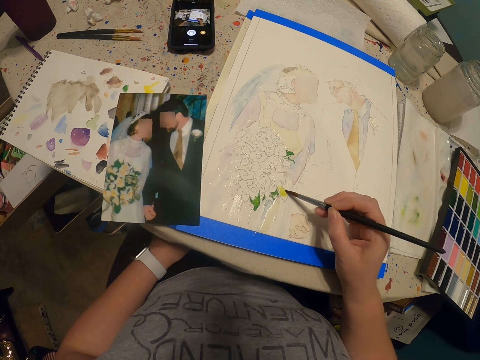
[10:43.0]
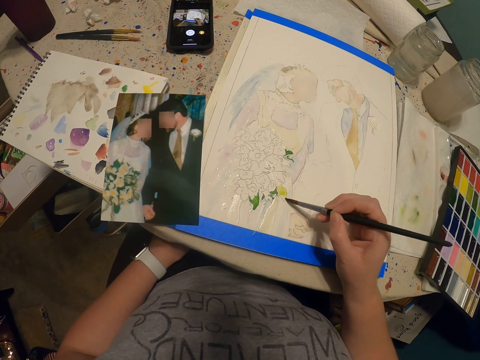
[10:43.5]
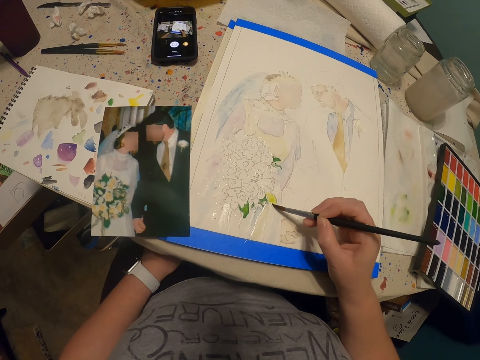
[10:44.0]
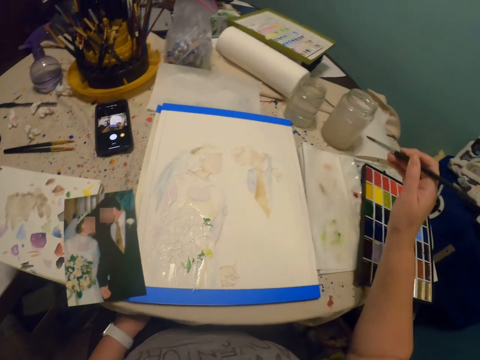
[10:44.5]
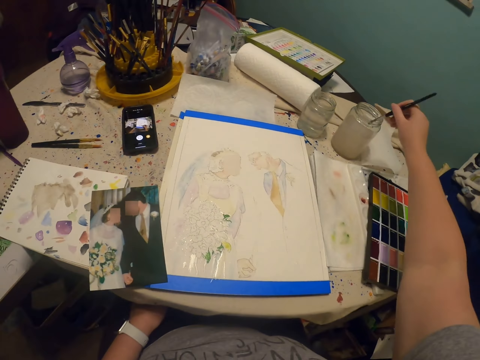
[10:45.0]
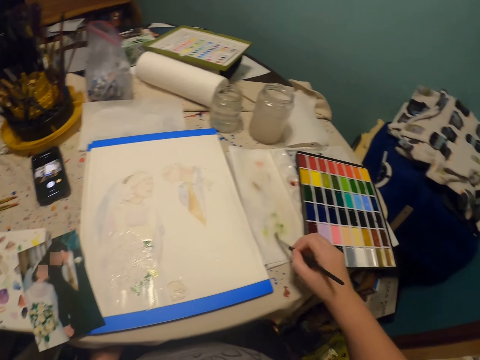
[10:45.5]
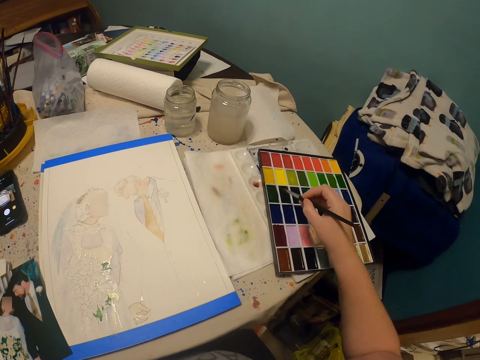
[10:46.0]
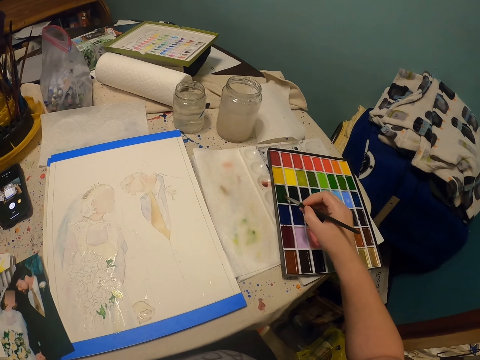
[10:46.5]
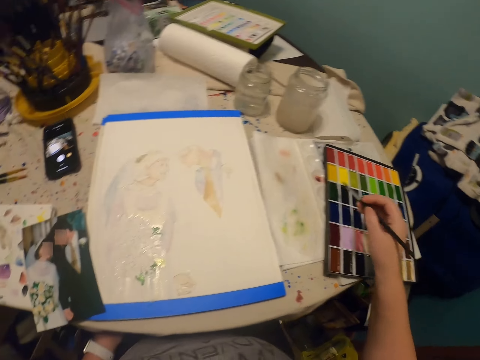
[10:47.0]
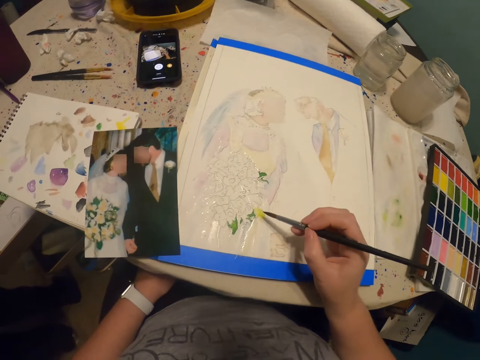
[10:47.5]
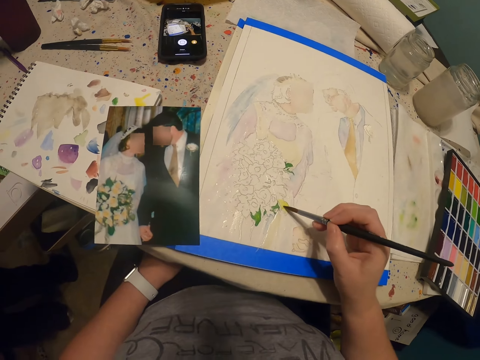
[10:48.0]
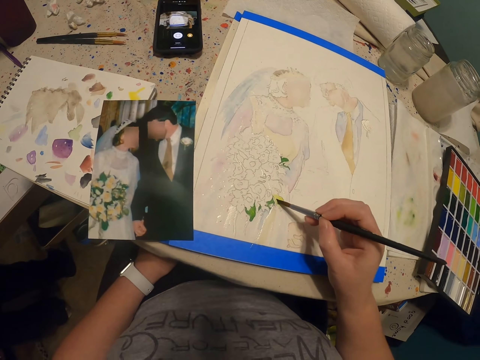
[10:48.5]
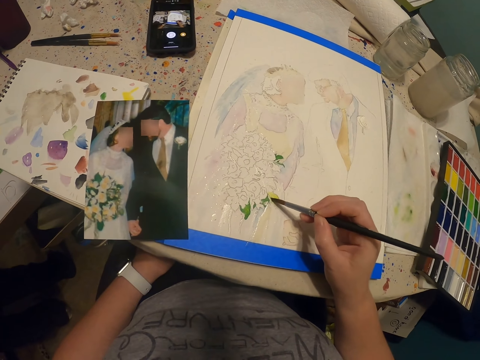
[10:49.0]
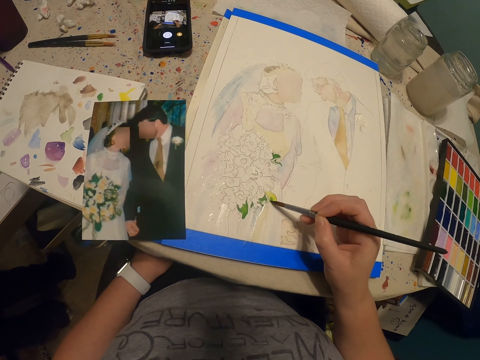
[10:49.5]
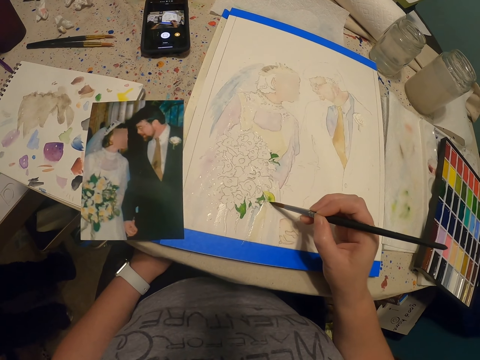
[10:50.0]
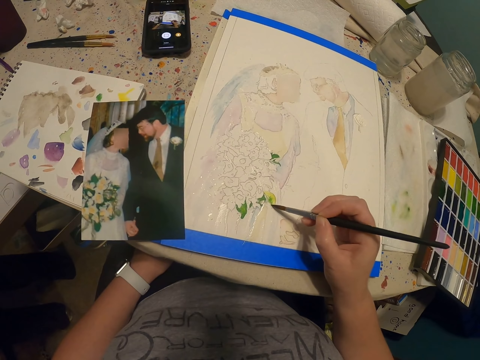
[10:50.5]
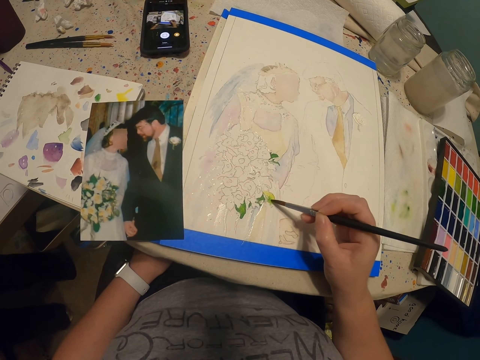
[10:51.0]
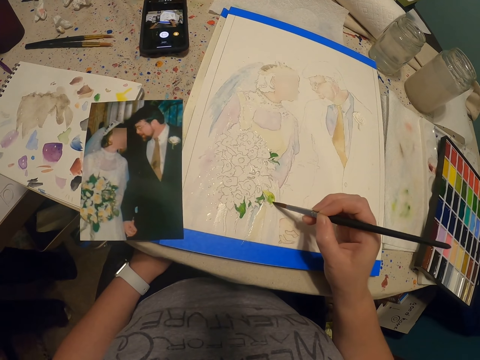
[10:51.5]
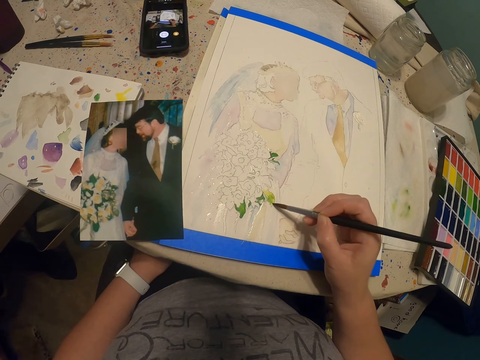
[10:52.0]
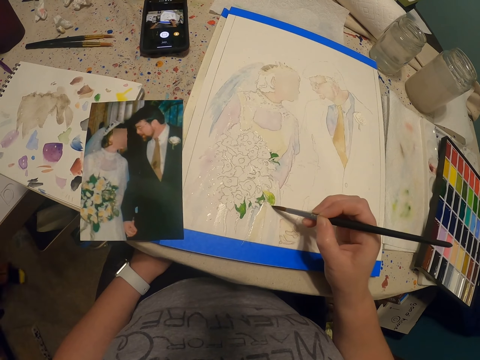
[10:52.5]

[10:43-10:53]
The camera wearer dips the paint brush in a glass of water or bottle of paint. They rub the paint brush on the paint palette. They put the paint brush in the paint palette. They paint a drawing with the paint brush.

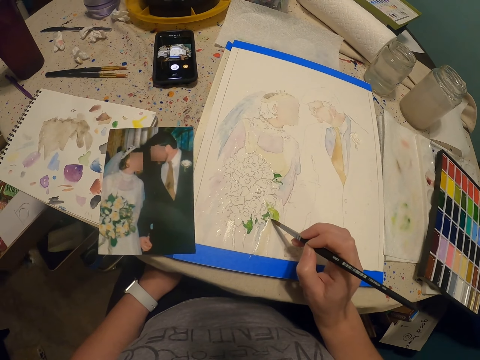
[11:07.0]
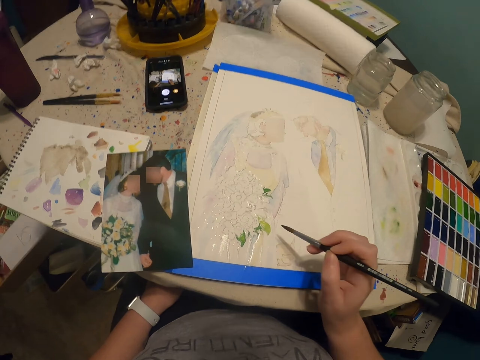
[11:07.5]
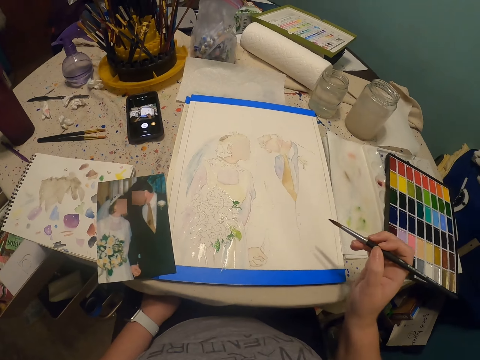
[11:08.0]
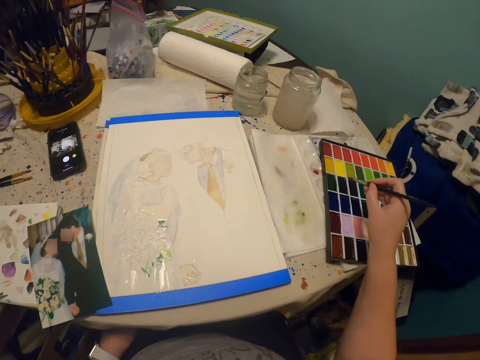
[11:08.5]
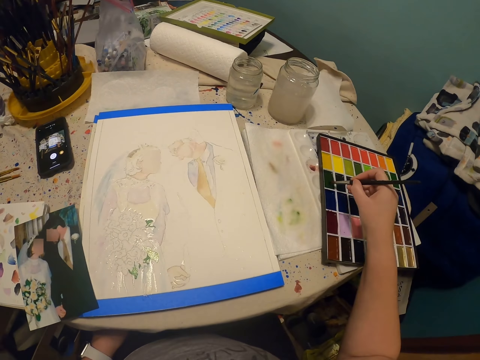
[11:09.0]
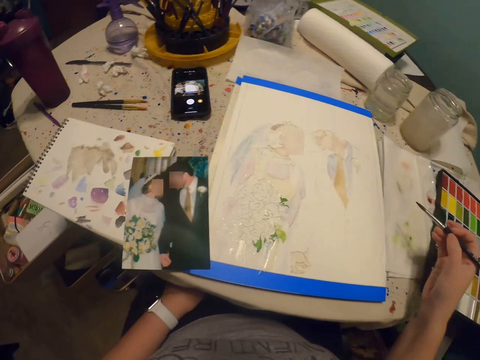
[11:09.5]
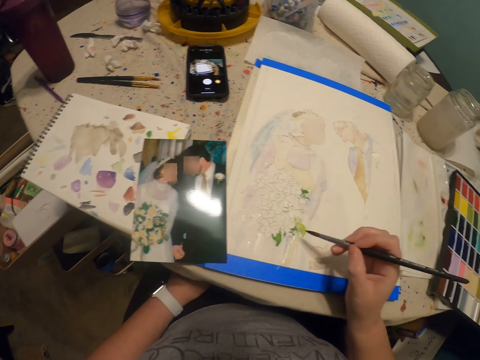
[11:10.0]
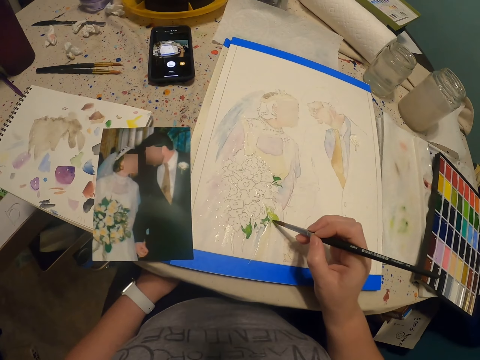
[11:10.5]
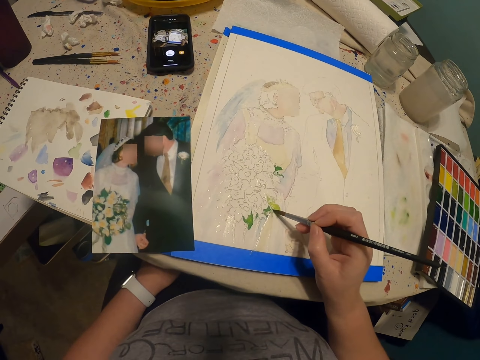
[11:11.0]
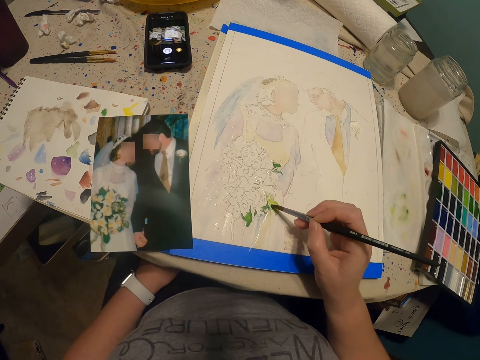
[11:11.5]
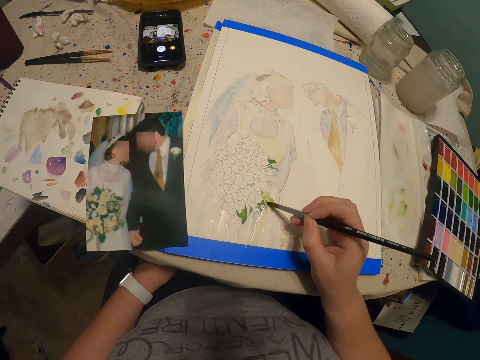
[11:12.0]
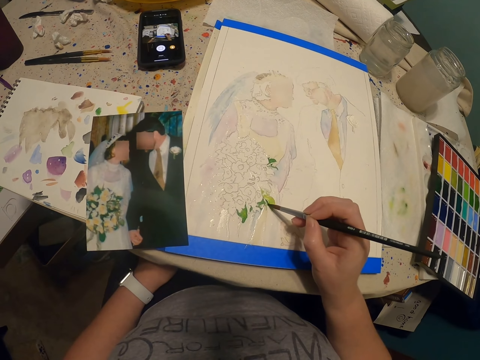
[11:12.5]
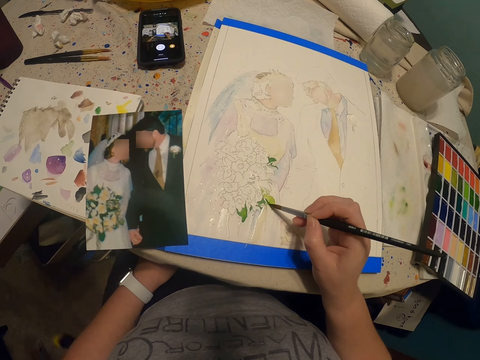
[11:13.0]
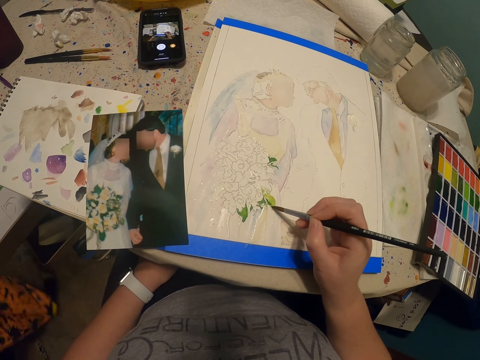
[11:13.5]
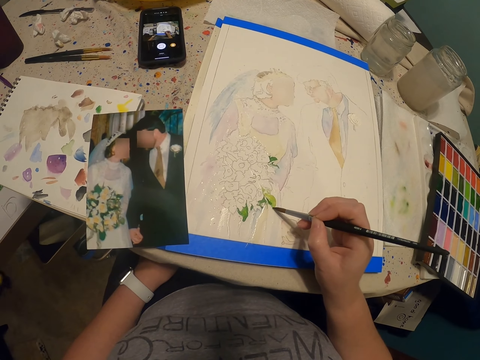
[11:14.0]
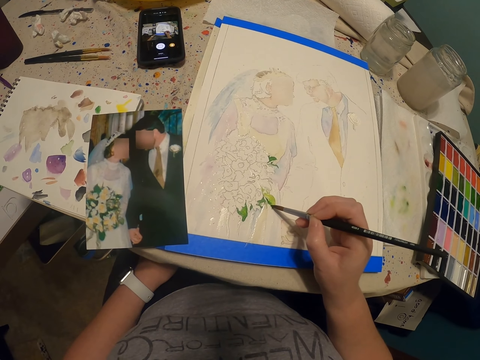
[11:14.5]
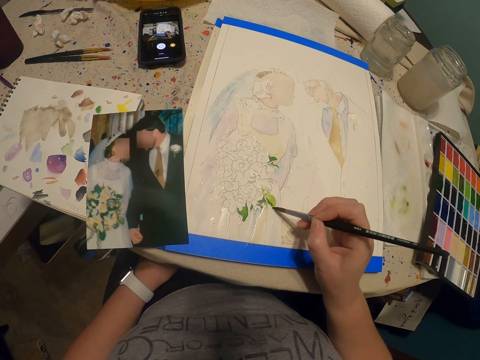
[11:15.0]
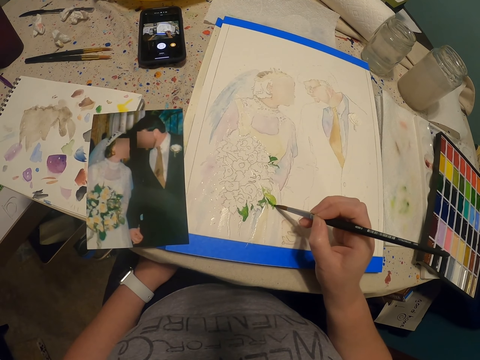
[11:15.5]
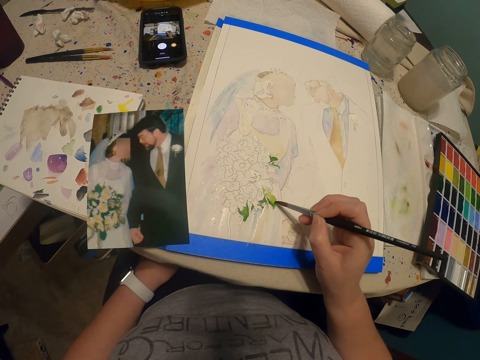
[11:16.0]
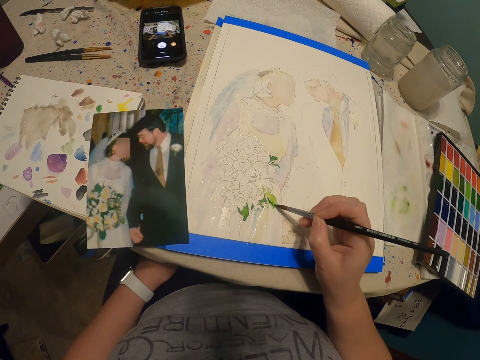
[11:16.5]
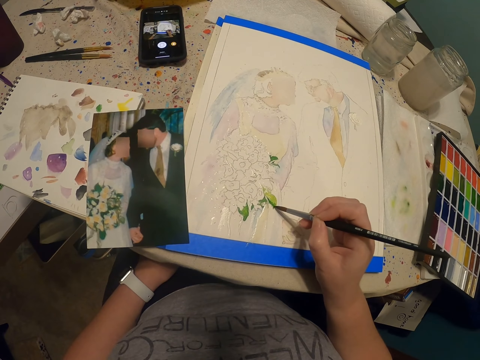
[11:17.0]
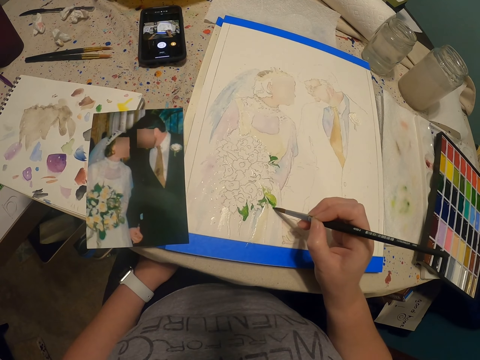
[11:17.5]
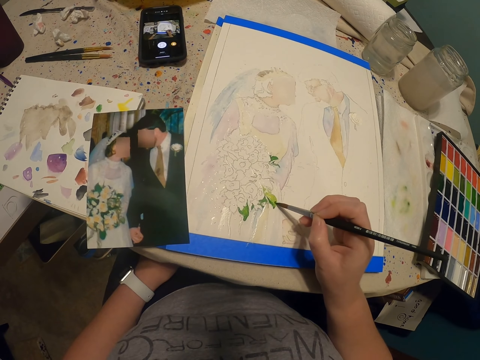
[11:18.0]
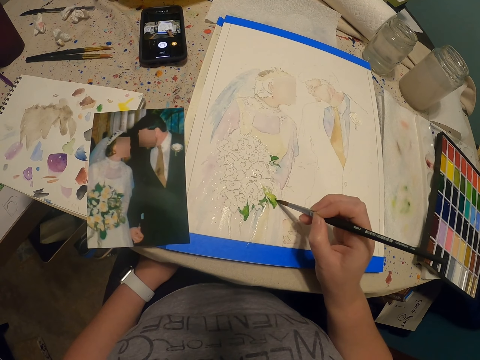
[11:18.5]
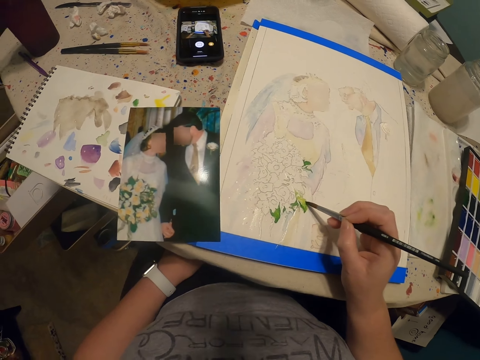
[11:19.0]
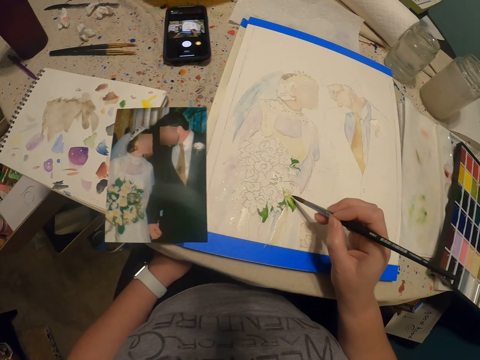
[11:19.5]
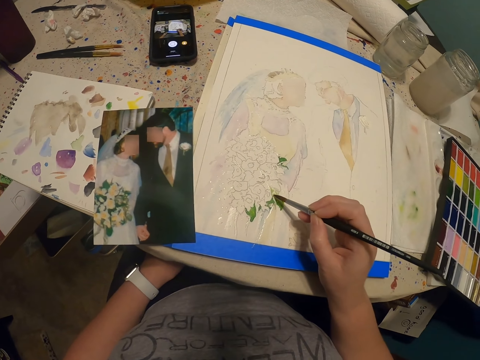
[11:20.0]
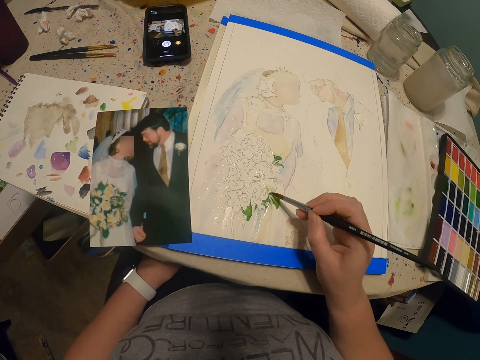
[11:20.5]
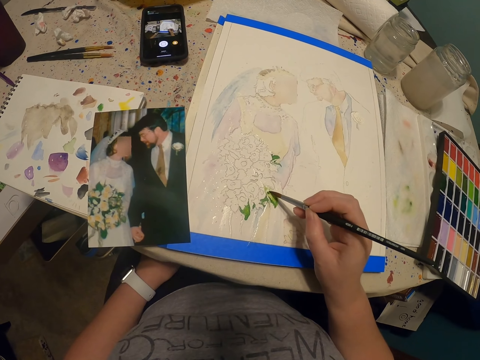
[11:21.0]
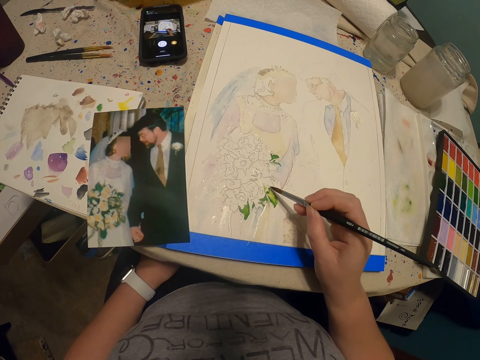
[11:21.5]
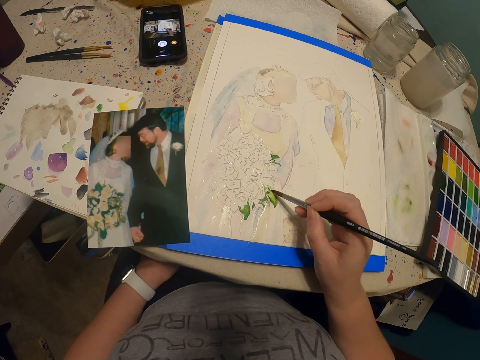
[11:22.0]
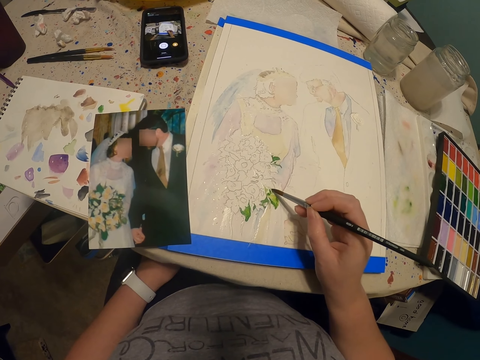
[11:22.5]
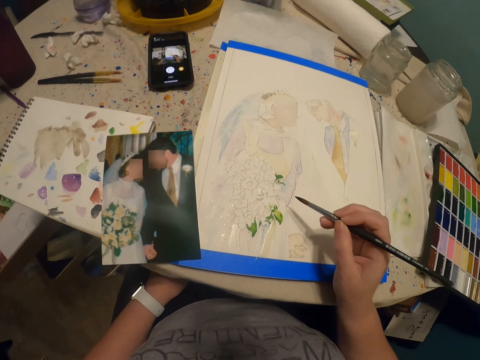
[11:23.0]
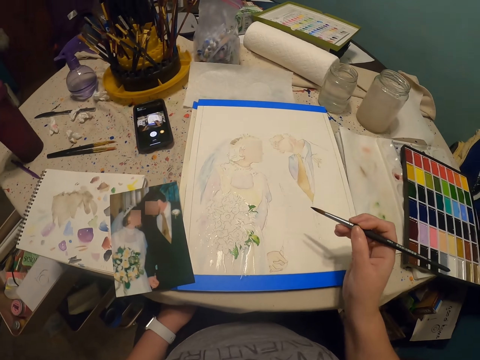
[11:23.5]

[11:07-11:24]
The camera wearer puts a paint brush in a paint palette. They rub the paint brush on the paint palette. They paint a drawing with the paint brush.
